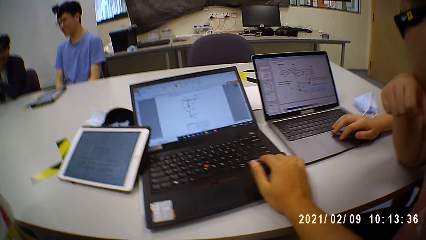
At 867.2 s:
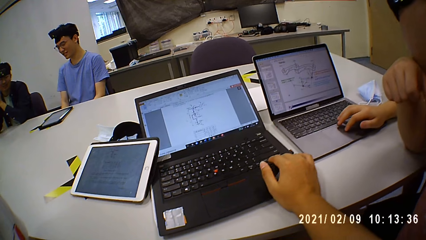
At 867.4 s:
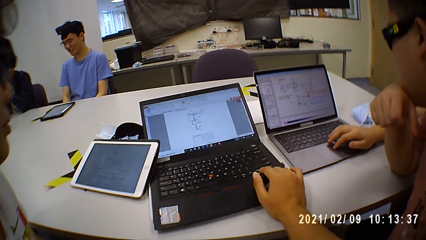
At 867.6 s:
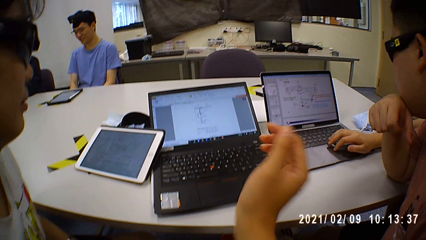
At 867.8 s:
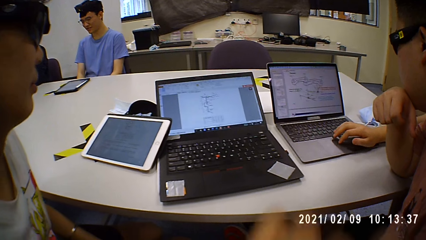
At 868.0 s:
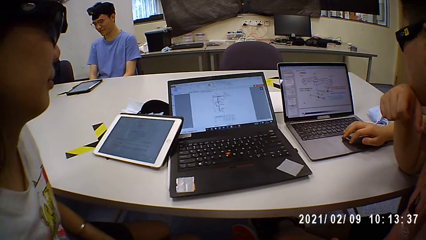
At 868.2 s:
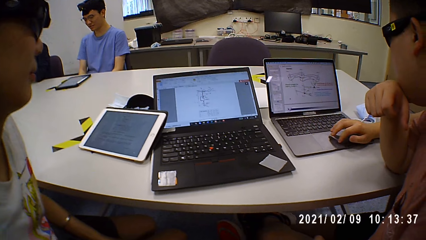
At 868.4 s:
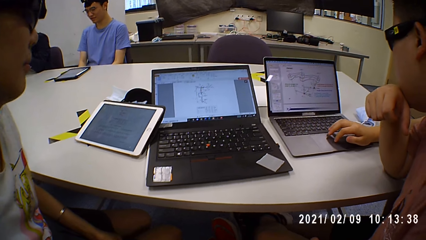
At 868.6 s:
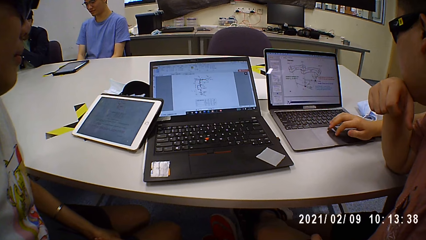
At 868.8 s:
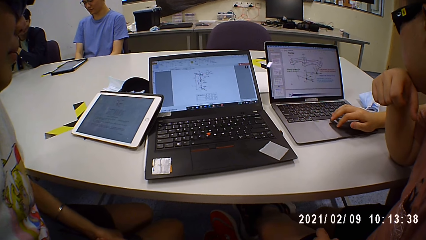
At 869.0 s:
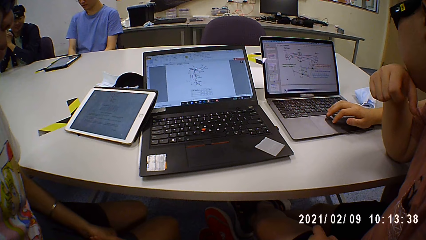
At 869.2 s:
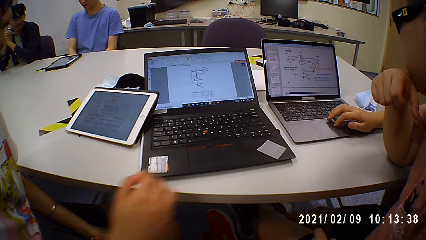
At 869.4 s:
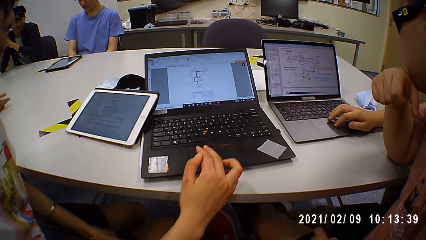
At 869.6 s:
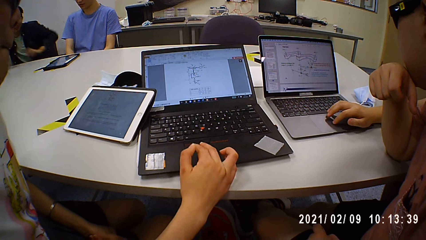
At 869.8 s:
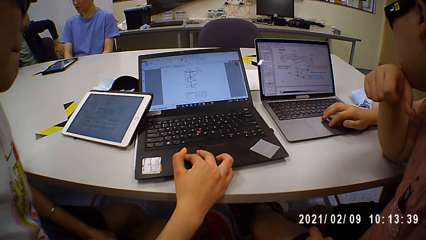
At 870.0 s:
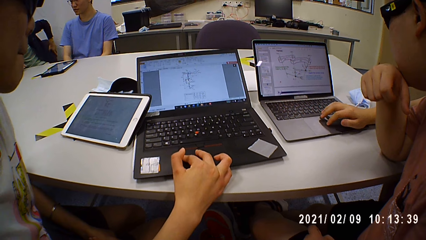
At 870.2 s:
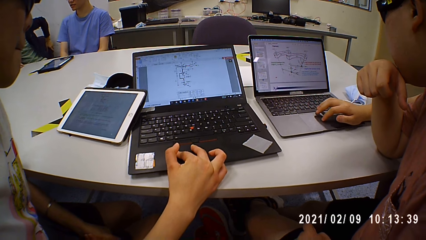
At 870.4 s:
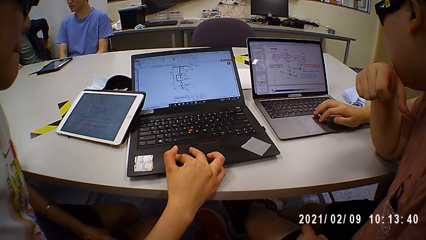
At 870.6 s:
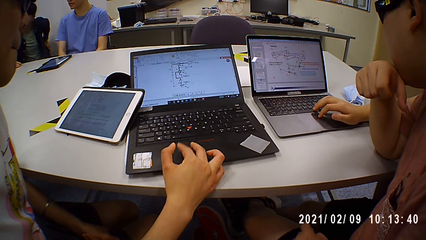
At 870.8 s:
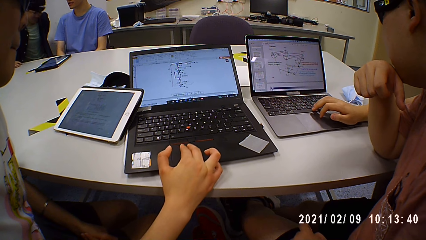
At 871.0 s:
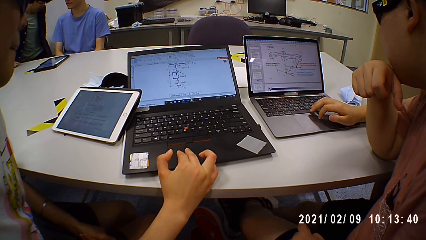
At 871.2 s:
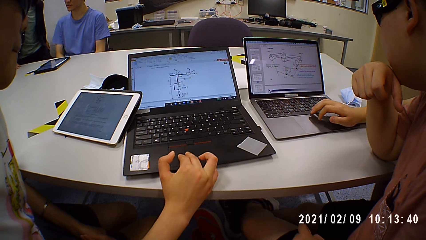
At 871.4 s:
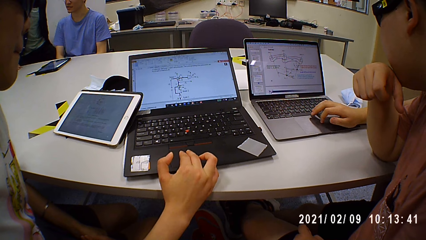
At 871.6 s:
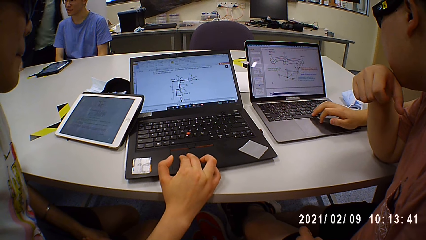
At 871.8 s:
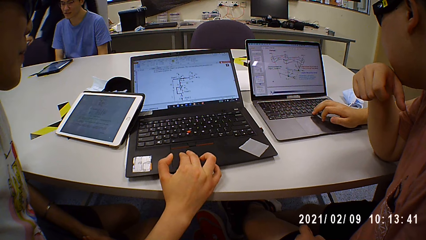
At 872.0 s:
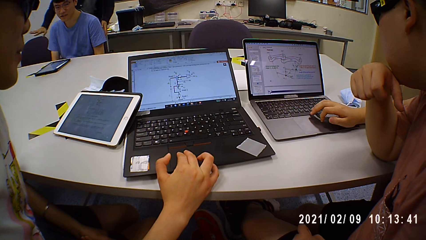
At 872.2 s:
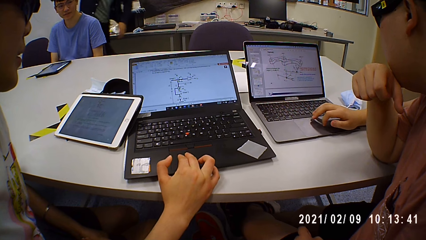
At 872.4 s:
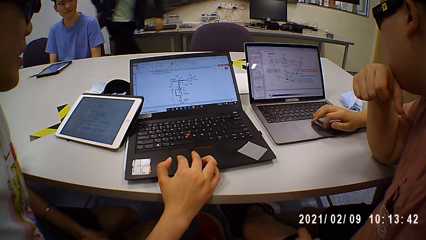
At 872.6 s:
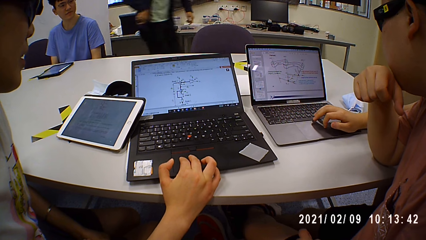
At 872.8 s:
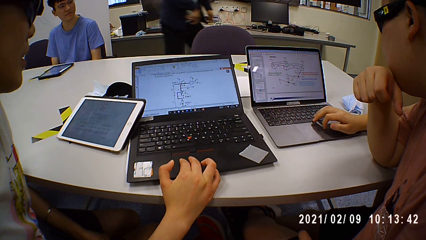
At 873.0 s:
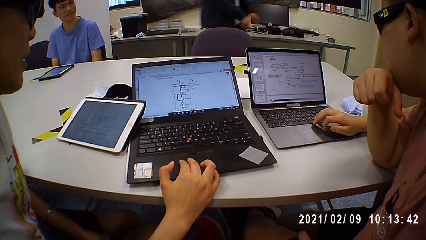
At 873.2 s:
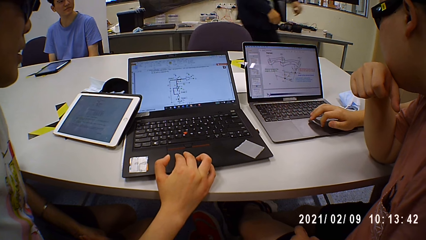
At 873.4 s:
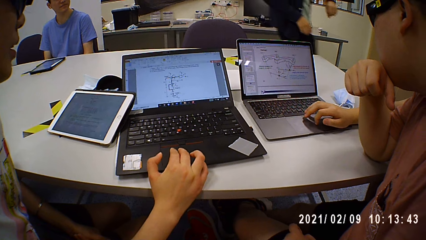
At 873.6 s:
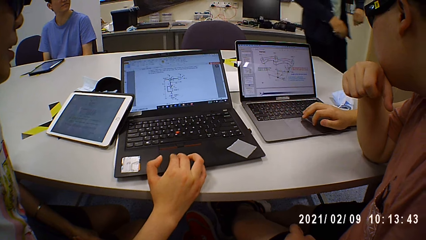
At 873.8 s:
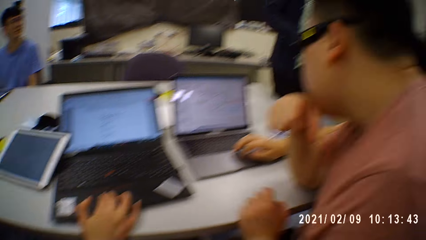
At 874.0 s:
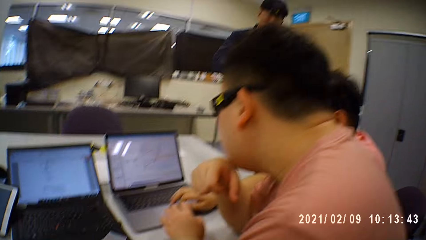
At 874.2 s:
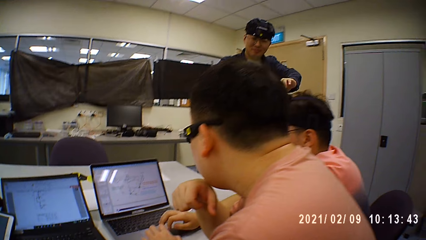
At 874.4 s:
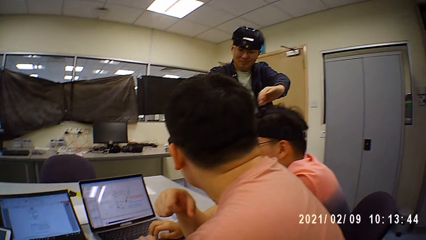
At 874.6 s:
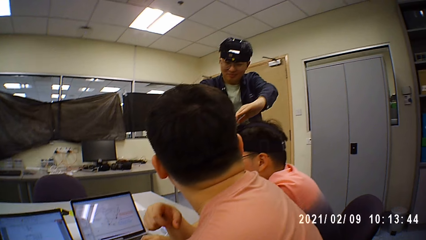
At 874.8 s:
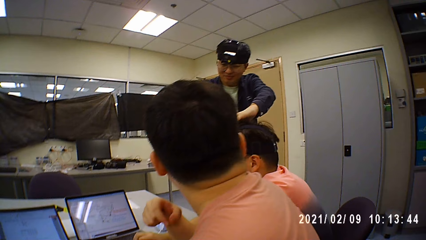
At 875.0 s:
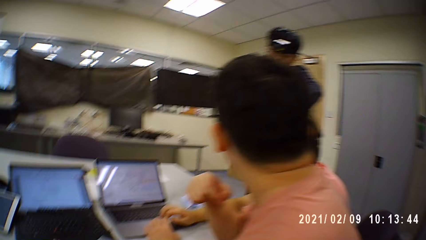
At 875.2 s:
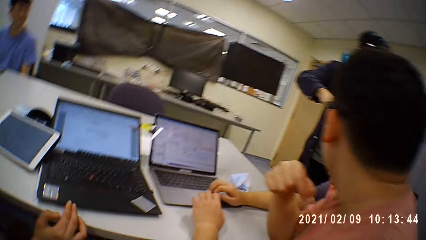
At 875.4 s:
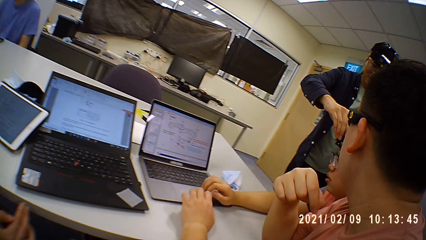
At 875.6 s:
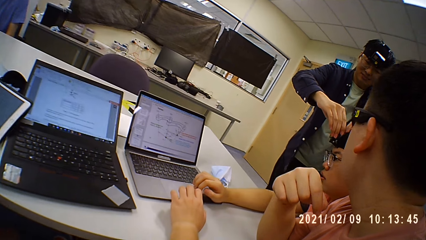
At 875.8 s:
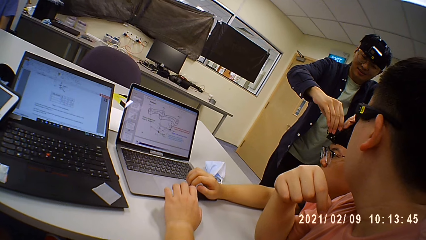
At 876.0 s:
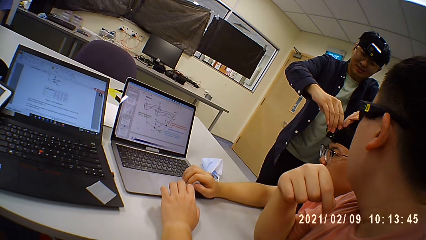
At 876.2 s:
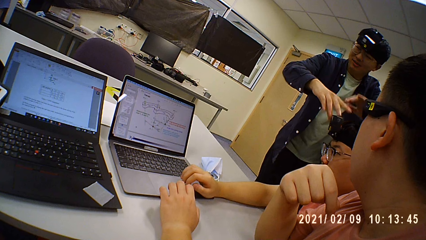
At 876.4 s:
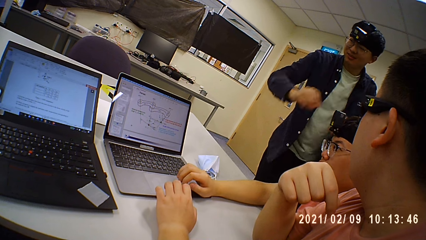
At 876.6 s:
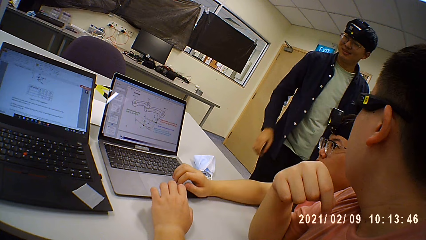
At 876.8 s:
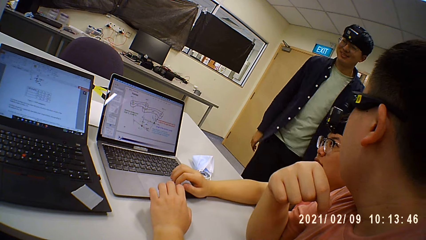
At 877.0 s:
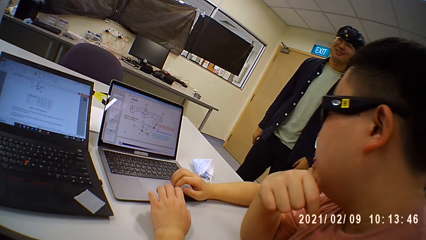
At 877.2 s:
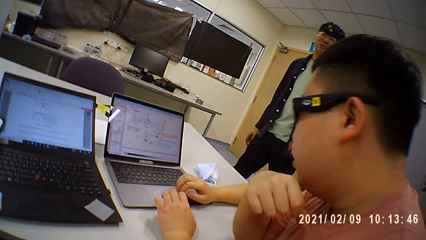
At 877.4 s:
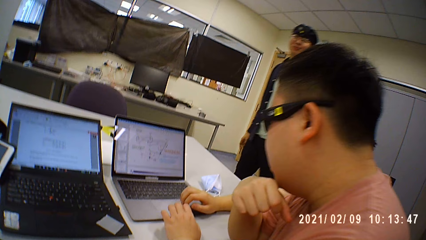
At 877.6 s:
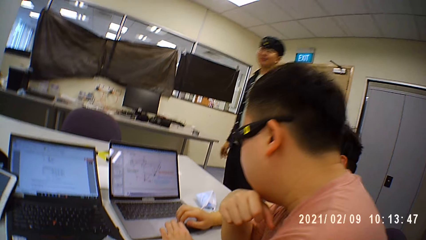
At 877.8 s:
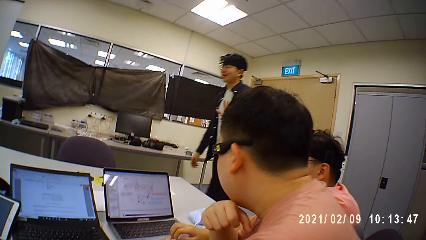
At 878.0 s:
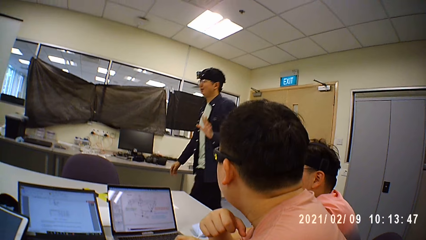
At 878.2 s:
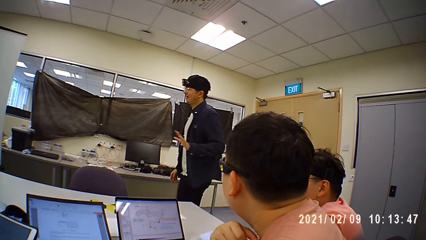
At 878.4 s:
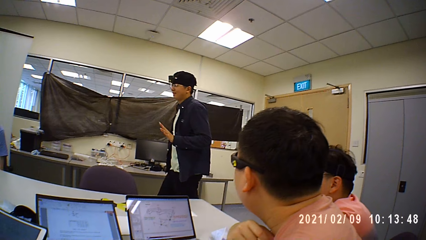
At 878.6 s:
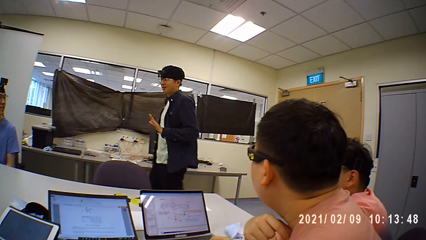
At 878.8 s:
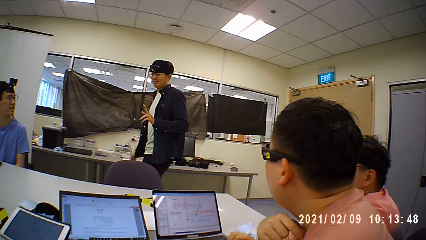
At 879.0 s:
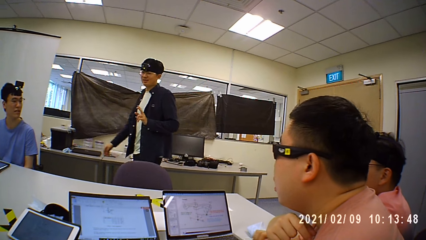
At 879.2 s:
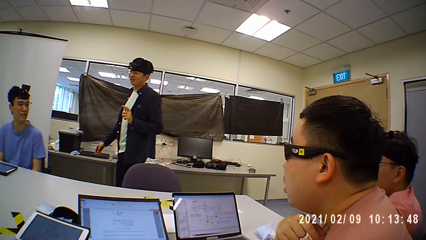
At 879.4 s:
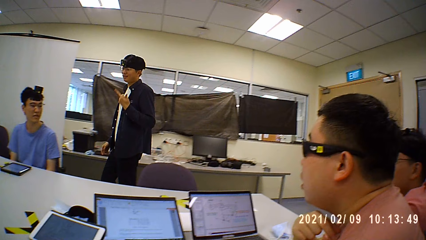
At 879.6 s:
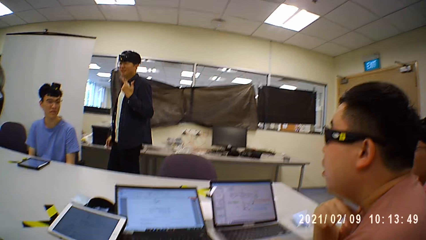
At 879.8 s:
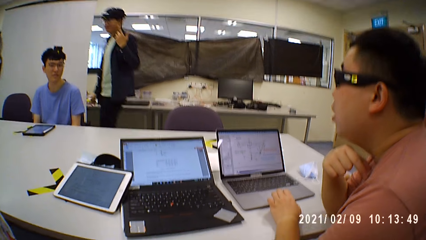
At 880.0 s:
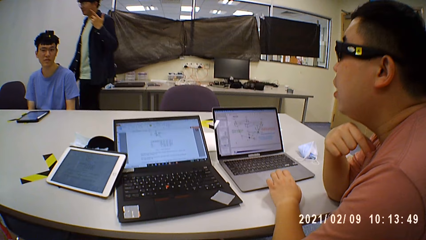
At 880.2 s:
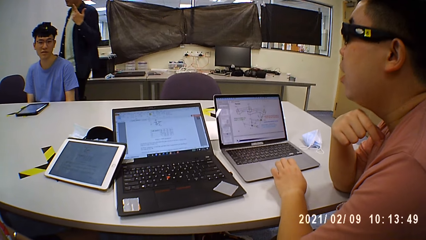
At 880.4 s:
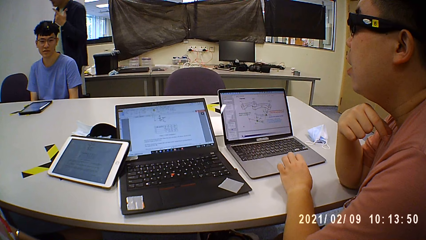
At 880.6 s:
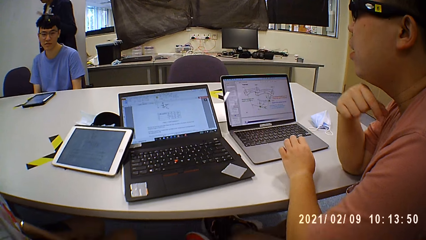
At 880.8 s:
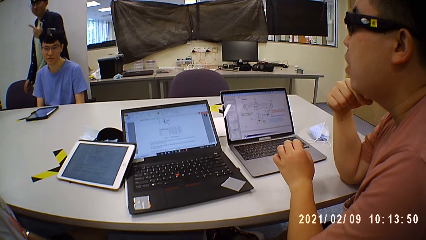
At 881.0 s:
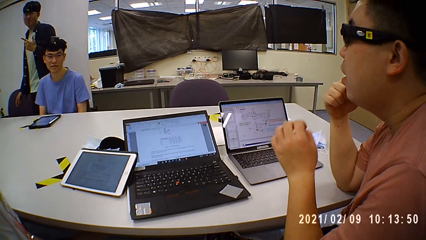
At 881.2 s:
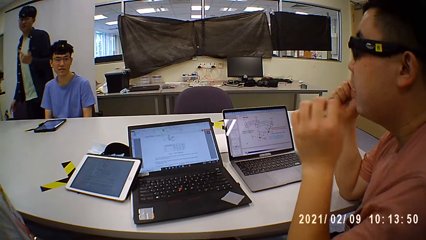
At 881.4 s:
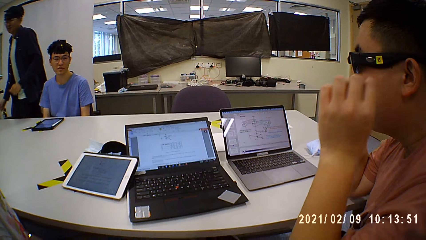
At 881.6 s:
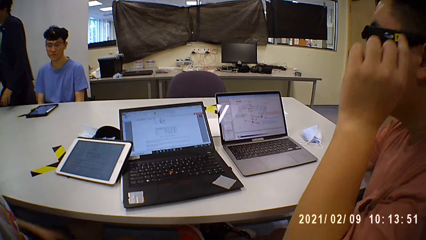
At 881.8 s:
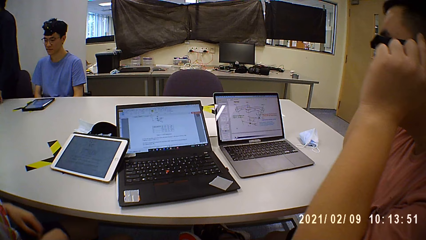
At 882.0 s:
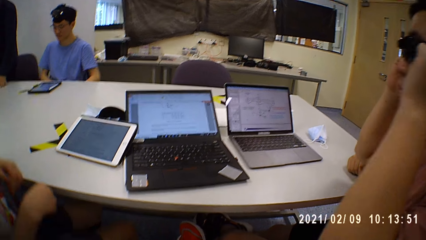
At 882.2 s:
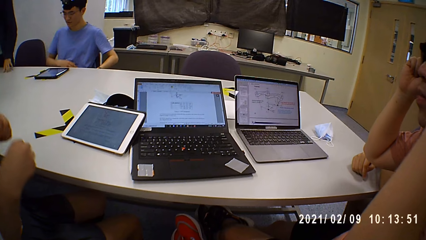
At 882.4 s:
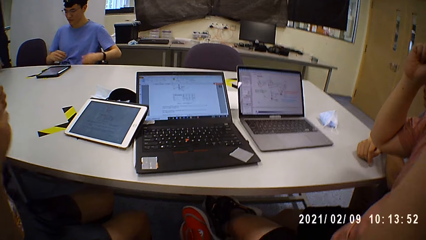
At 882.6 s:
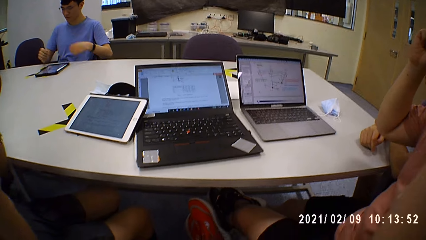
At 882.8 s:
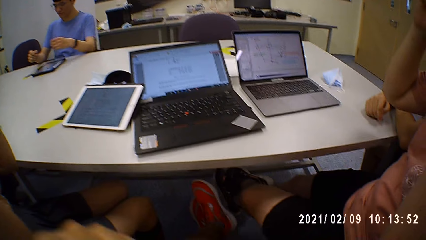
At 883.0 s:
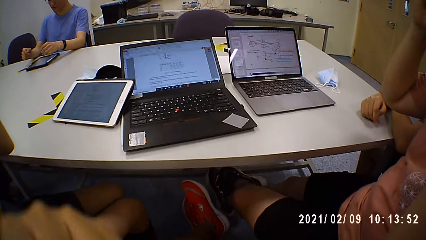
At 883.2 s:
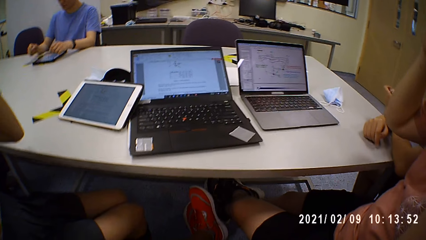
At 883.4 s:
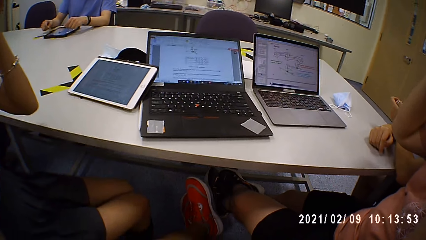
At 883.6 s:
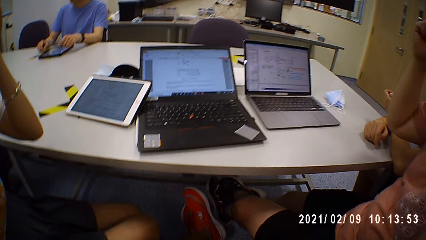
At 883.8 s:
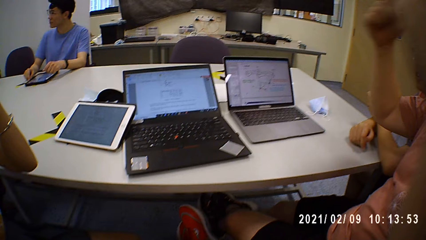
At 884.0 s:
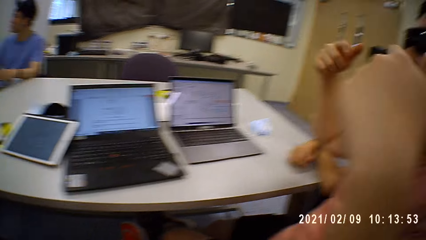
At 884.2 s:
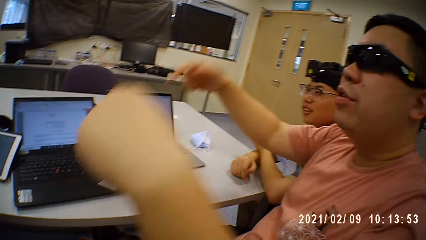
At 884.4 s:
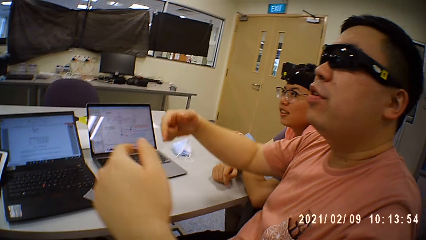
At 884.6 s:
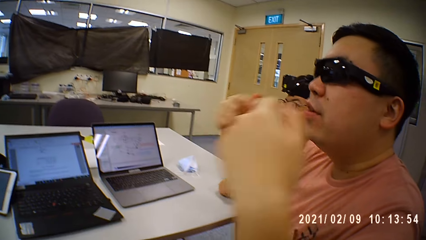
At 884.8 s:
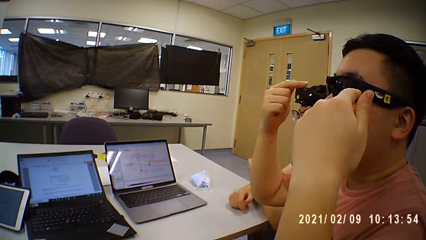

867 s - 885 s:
A woman operates a laptop on the table with her right hand. A man stands up from a chair on the floor and walks up to another man. The camera wearer places his left hand on the laptop. The first man adjusts a camera on the other man's head with both hands. The camera wearer looks around. The first man talks to a group of people. A third man adjusts a pair of glasses on his face with both hands. A fourth man touches a tablet on the table with both hands.
